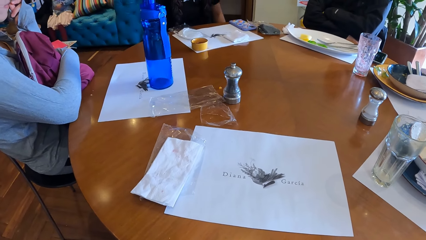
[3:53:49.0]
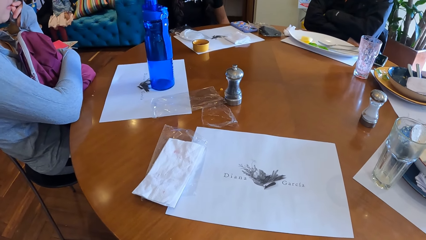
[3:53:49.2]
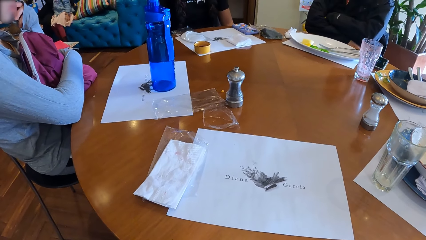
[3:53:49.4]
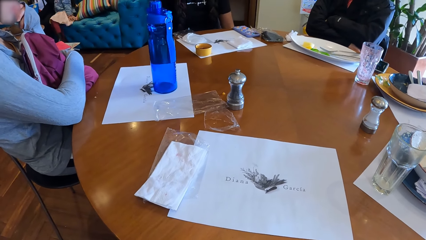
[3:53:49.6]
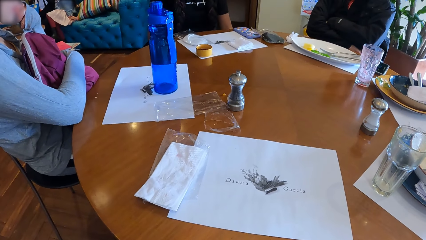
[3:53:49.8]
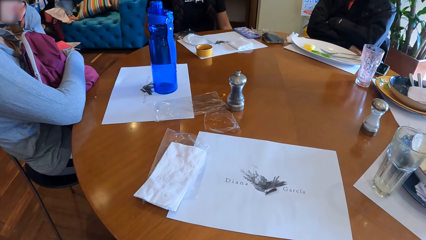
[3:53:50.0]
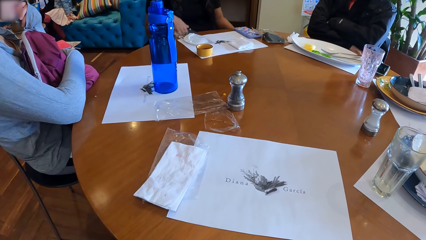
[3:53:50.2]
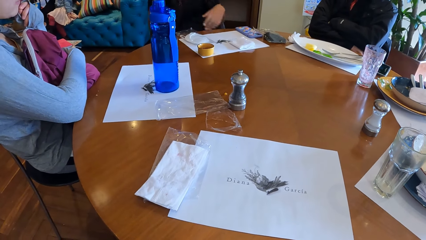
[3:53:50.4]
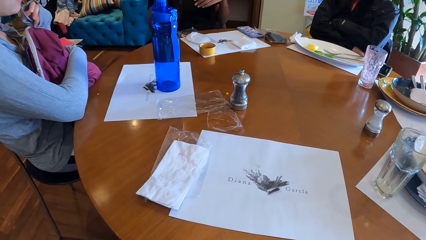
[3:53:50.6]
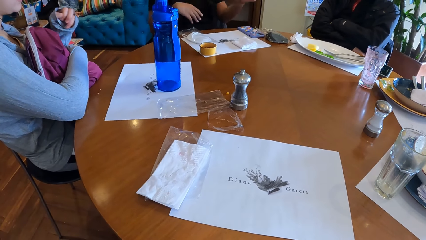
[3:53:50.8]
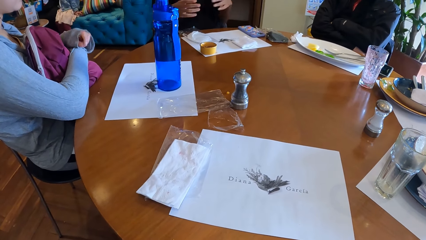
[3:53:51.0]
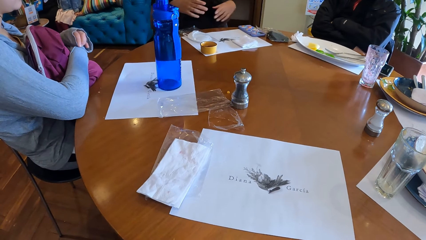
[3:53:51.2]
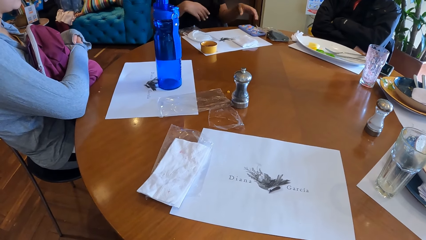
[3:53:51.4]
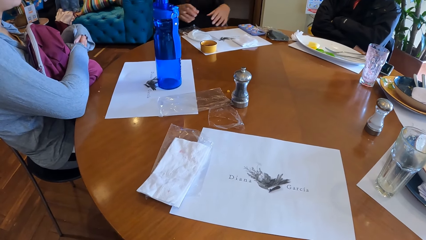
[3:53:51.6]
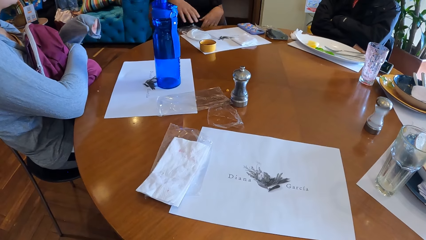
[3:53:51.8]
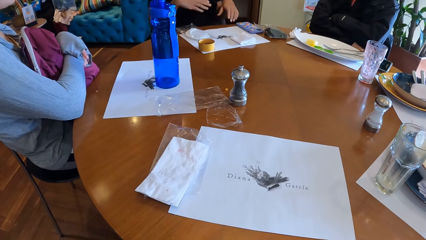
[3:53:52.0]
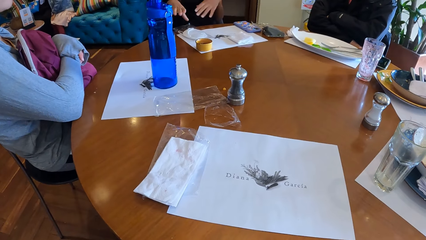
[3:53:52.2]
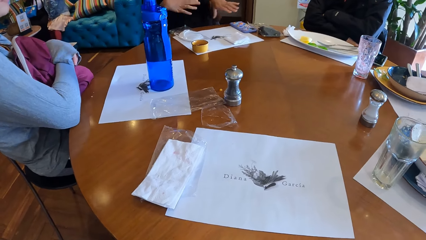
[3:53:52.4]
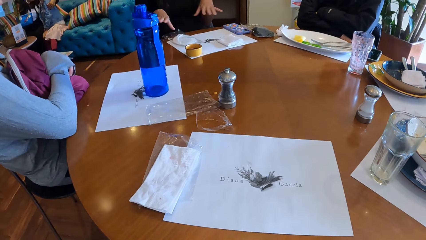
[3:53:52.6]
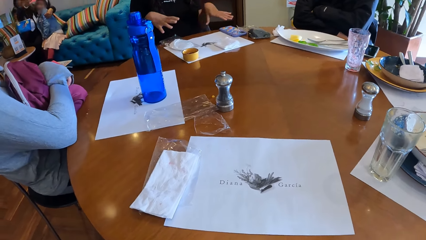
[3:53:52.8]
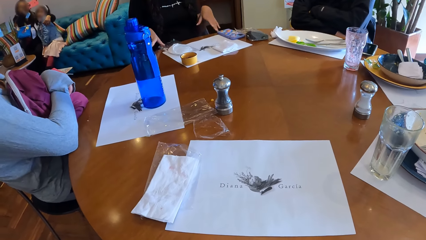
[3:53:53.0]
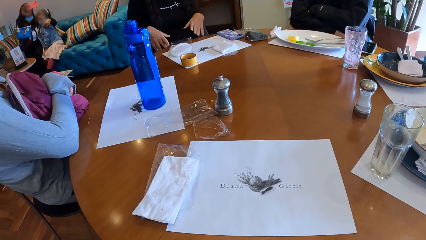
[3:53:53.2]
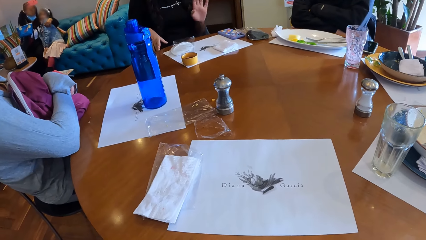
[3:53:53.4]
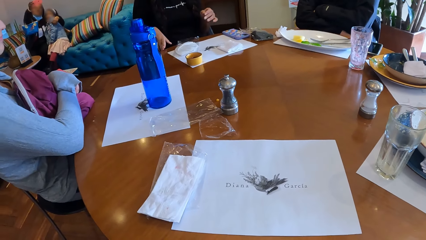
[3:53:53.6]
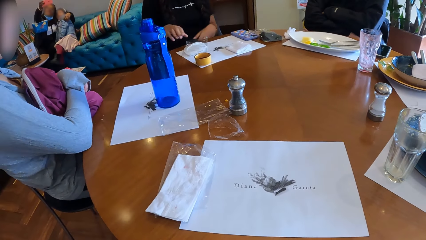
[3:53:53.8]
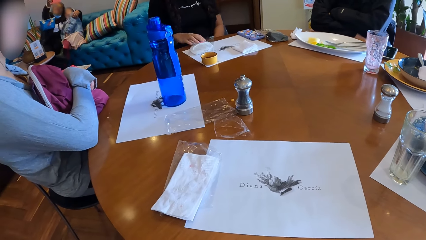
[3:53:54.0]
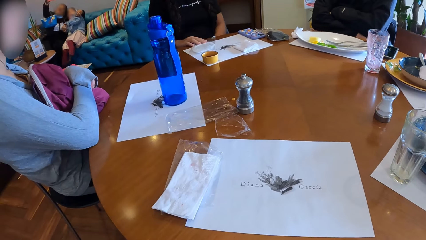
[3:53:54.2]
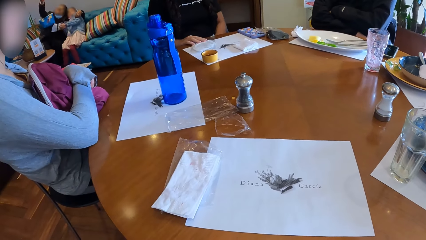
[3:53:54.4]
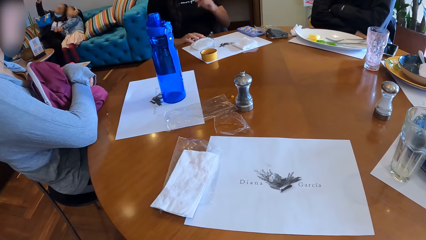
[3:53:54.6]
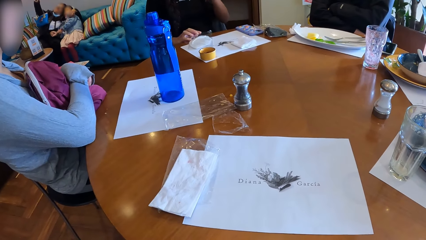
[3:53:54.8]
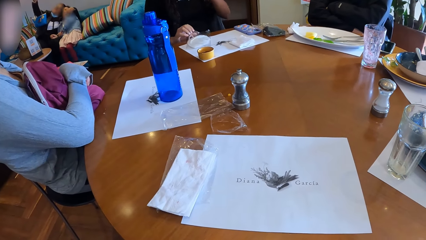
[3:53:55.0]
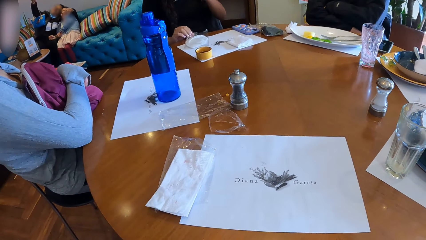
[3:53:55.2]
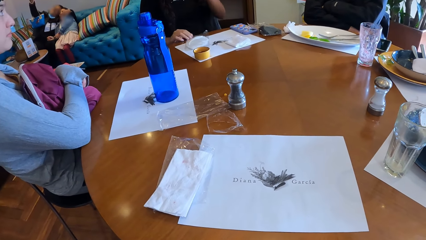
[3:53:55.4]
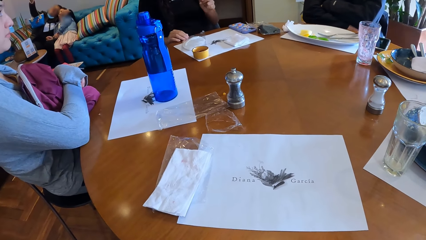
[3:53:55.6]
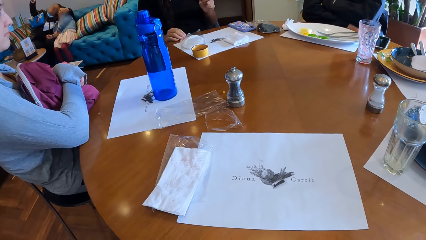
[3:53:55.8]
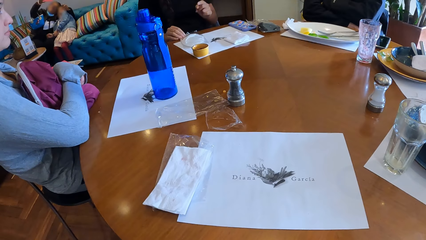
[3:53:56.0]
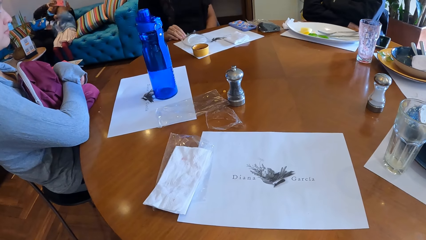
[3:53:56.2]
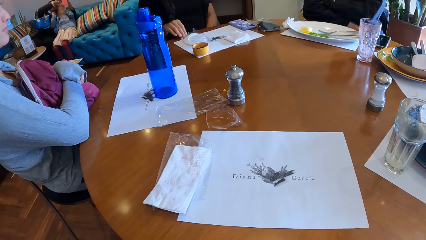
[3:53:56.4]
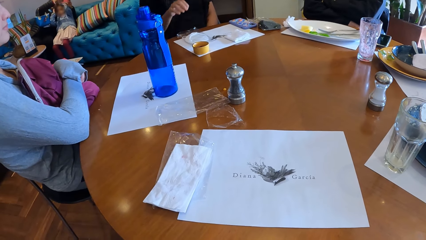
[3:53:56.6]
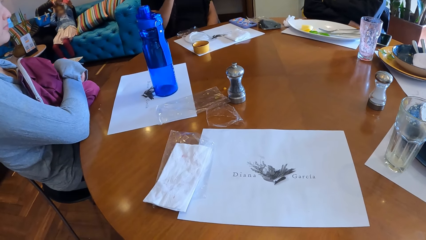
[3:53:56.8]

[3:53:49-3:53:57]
A person talks to four people.

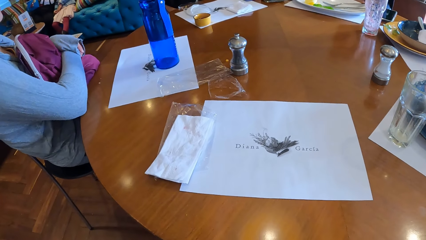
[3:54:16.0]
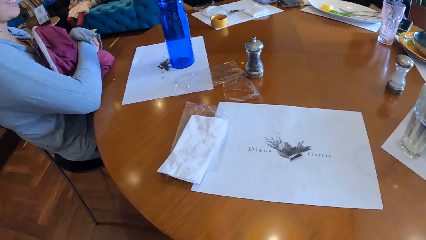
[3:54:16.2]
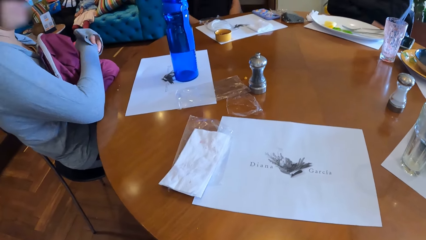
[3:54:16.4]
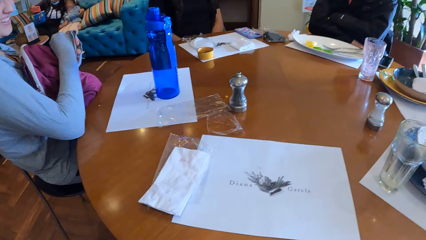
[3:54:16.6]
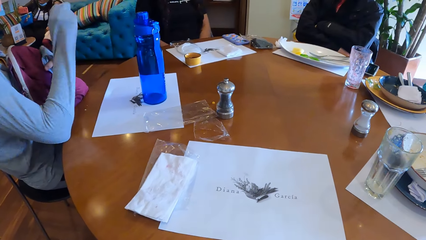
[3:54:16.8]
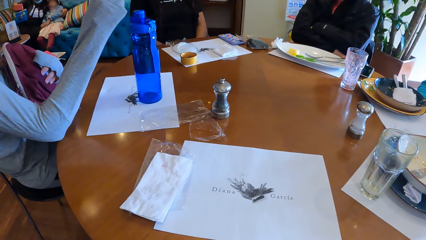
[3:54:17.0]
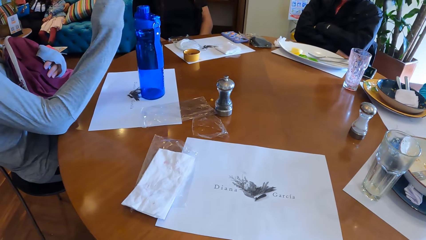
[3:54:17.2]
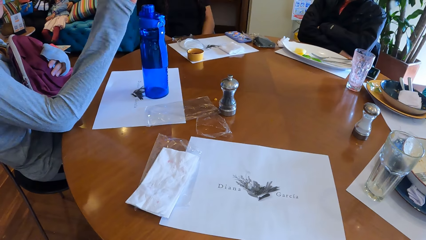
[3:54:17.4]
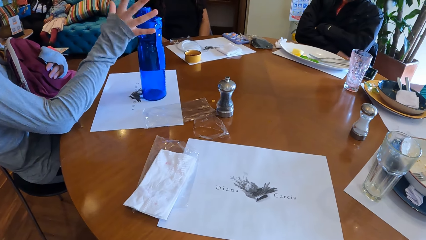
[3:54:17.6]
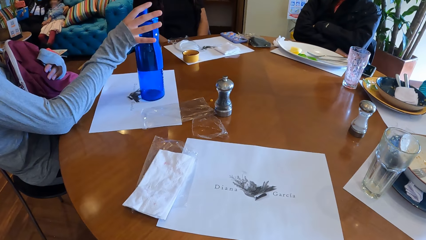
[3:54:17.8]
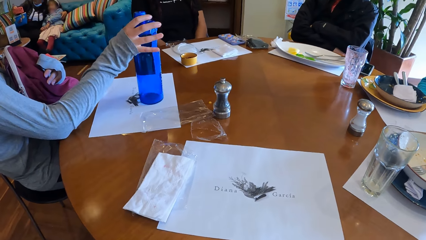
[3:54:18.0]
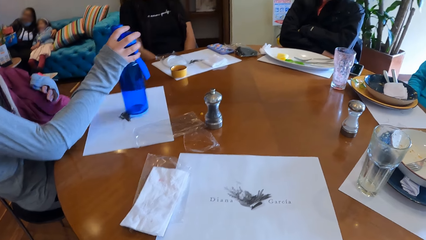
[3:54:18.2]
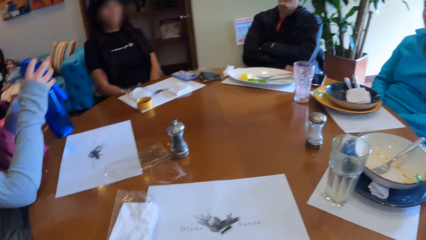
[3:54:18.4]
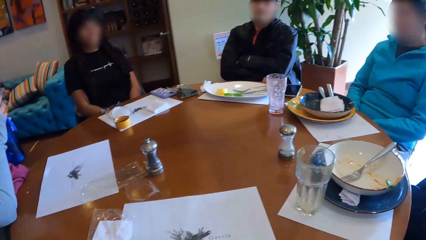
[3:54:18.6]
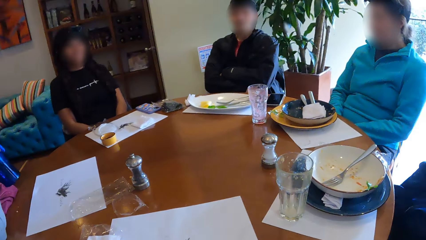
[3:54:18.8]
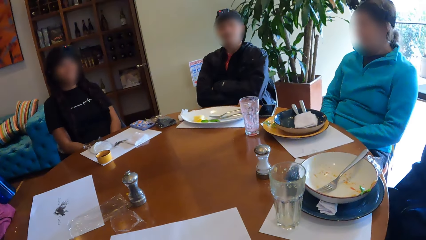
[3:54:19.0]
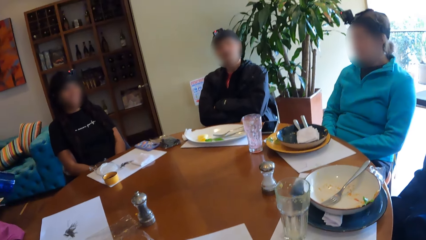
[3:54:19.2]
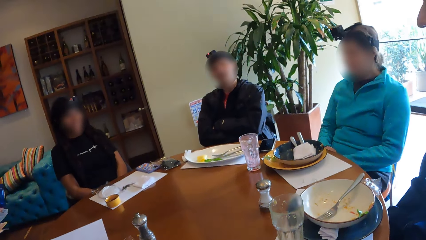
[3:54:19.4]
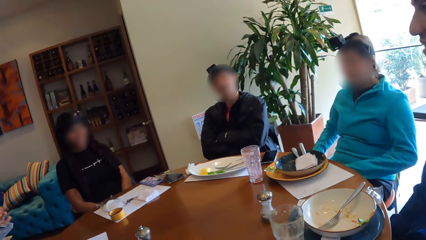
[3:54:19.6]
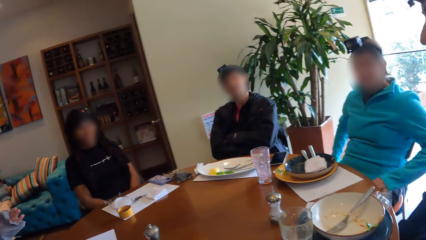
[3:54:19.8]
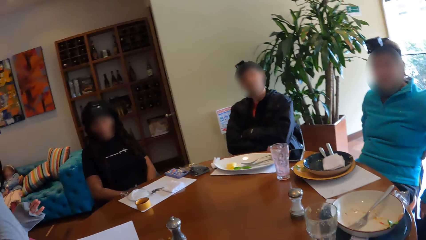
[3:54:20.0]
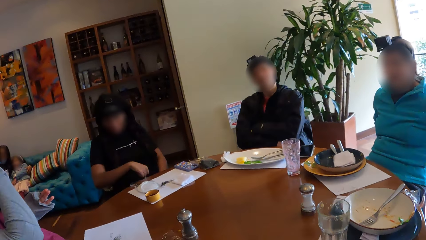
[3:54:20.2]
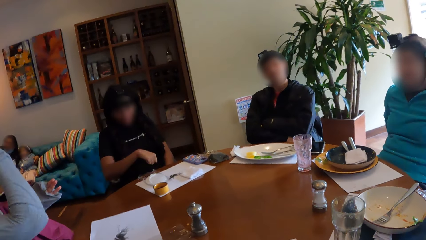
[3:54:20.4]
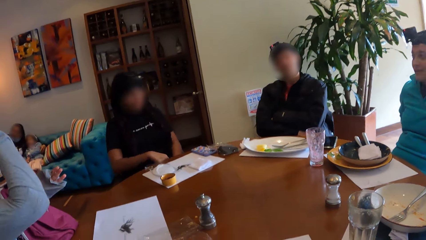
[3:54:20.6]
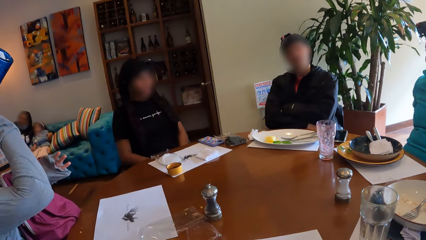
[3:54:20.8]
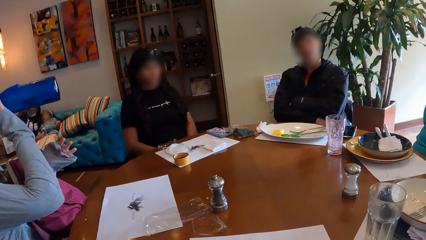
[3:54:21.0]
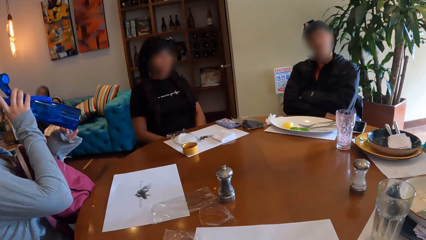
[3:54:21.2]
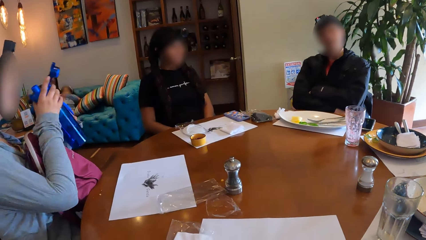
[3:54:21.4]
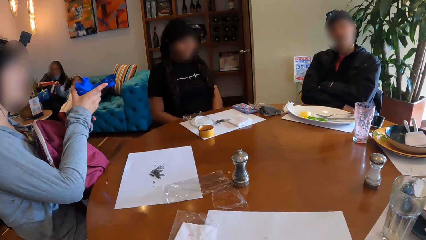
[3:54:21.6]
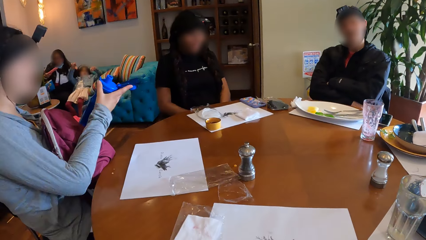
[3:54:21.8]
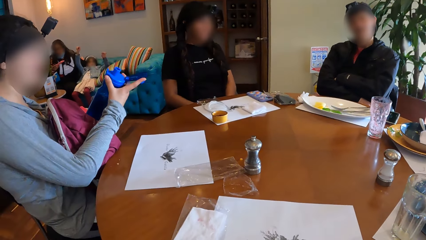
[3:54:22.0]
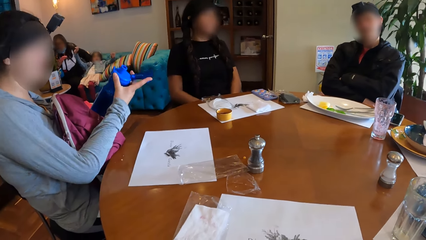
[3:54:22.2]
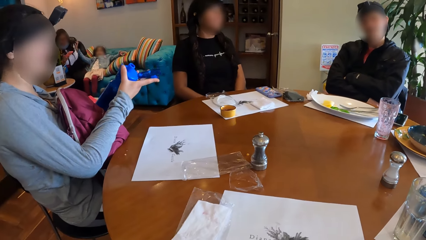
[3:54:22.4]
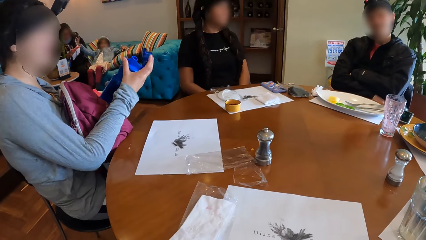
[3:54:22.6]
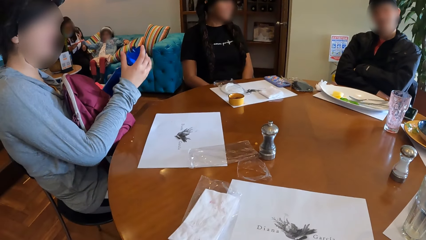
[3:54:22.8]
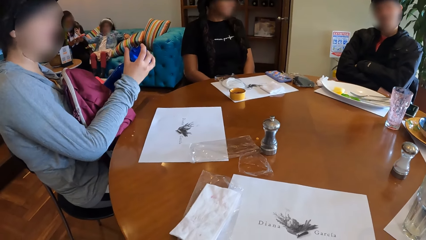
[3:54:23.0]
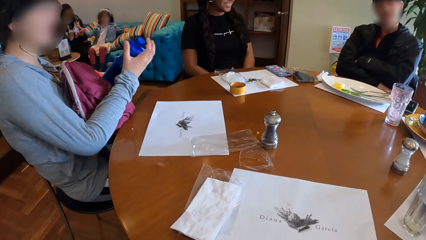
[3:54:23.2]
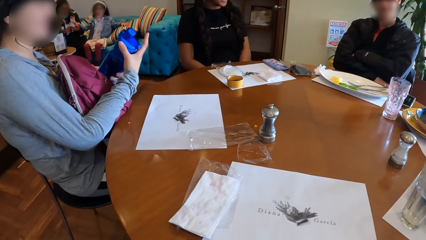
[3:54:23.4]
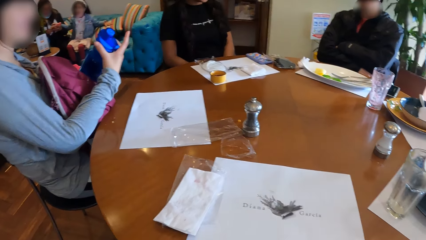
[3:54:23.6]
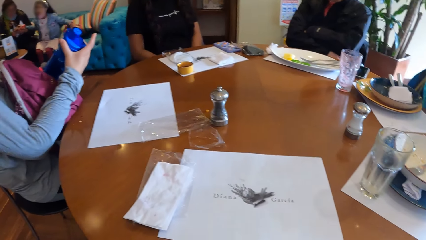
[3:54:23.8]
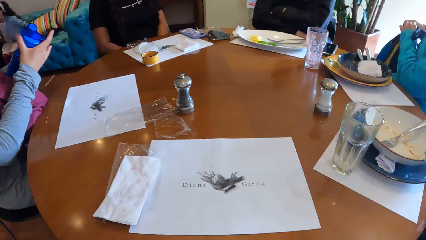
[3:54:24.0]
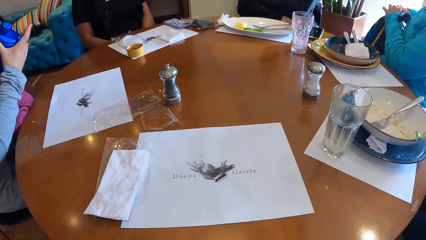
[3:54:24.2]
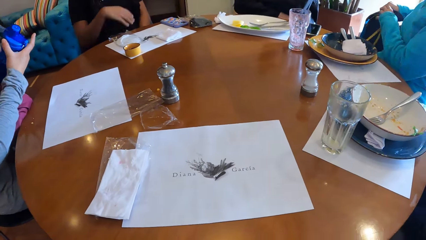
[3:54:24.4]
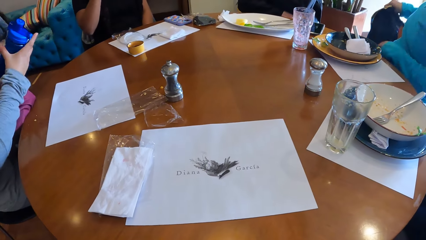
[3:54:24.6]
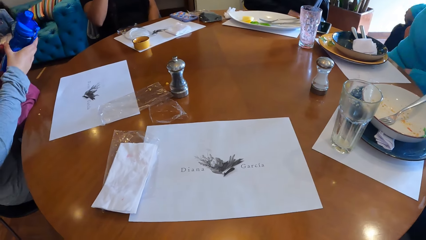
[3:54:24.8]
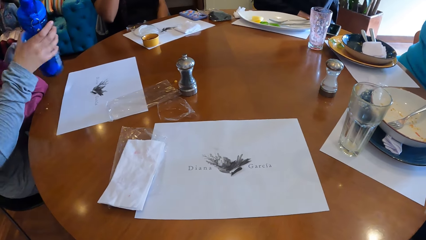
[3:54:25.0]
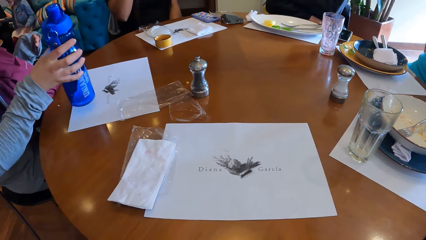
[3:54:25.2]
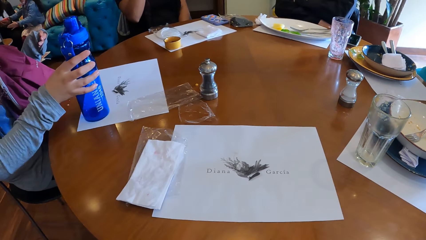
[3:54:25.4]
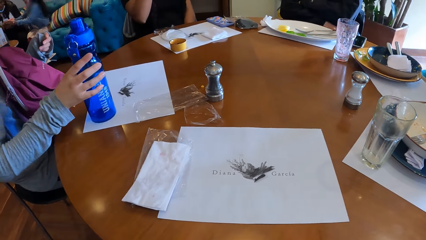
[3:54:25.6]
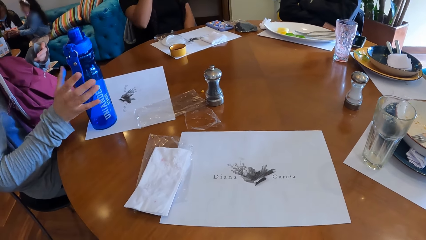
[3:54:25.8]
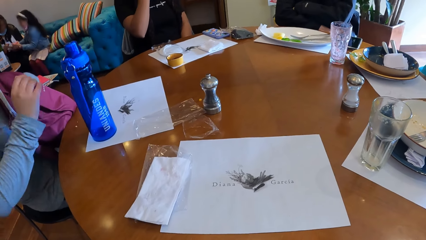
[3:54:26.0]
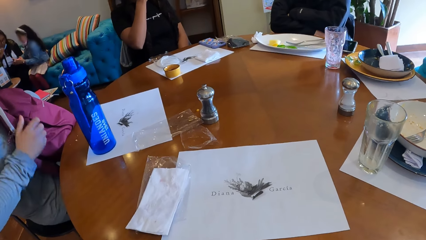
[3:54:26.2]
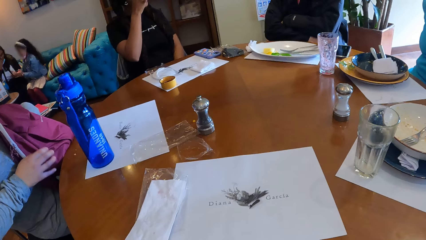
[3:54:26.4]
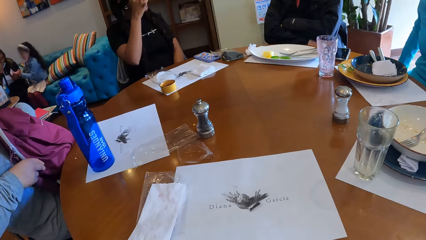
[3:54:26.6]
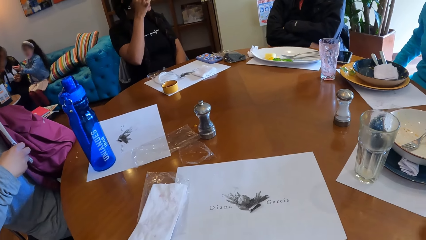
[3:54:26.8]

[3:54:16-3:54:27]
A woman takes a water bottle from the top of a paper on the table with her left hand. The woman puts the bottle in her right hand in her mouth. A lady lifts her hand. The woman drinks. The woman closes the water bottle in her right hand with the cover. Another woman puts a water bottle in her right hand on the table. The lady raises her hand. The first woman drops the water bottle in her right hand on the paper on the table.
